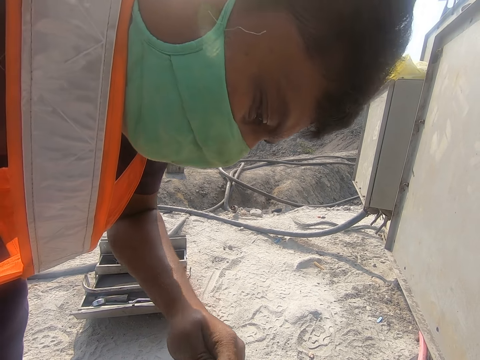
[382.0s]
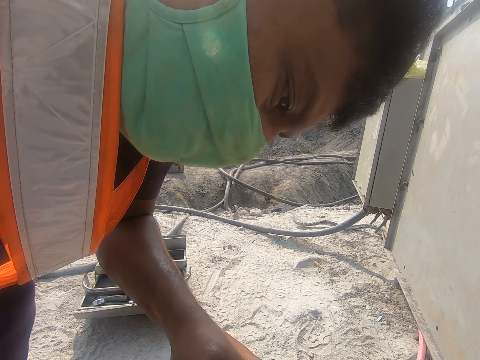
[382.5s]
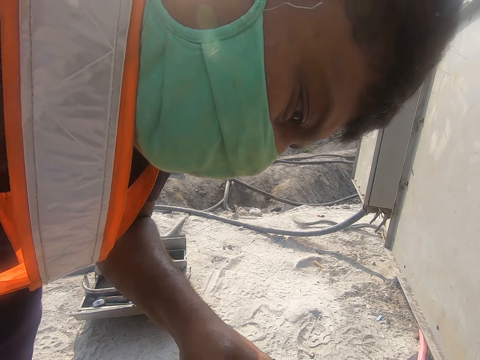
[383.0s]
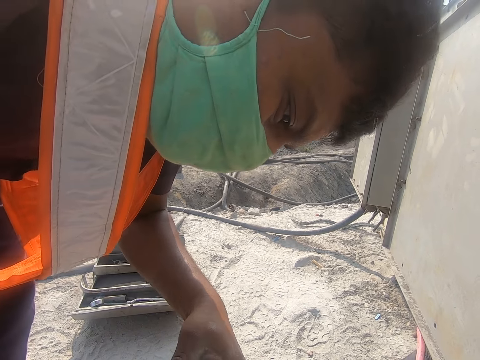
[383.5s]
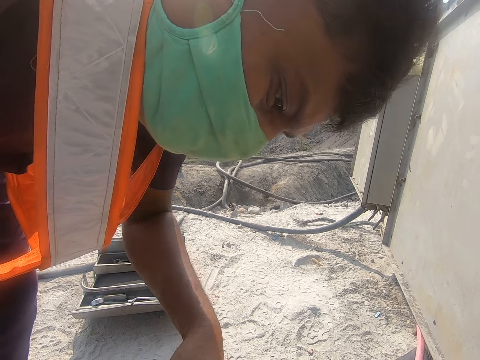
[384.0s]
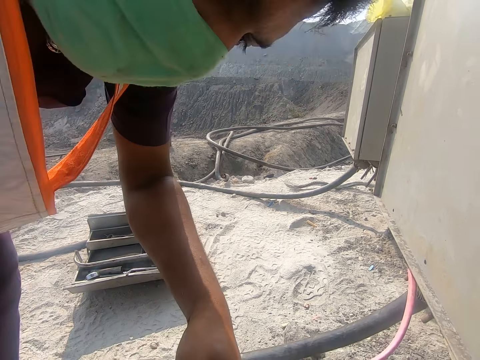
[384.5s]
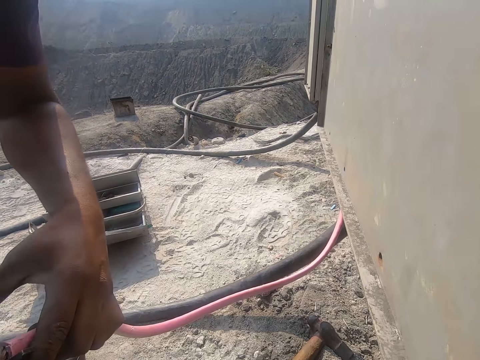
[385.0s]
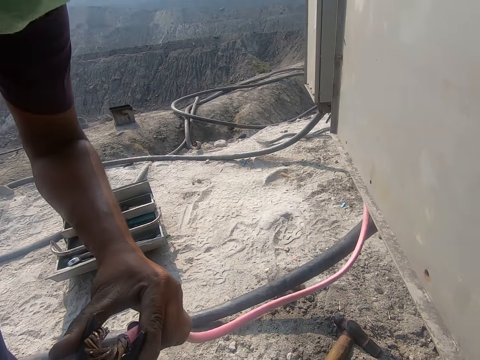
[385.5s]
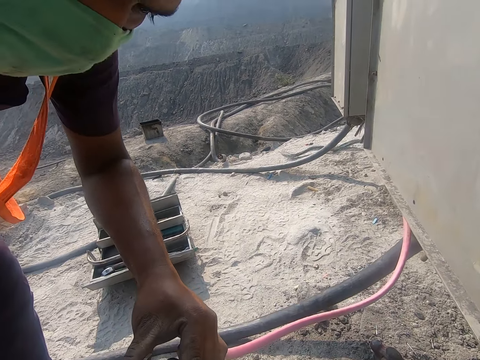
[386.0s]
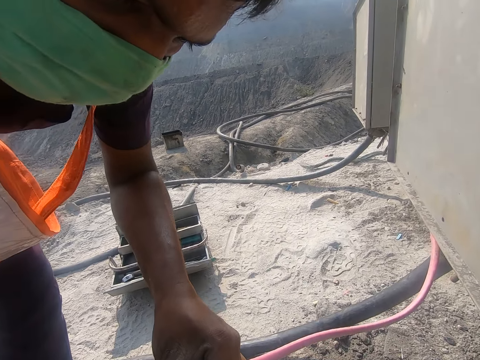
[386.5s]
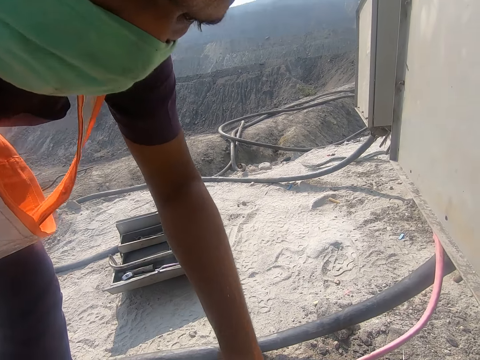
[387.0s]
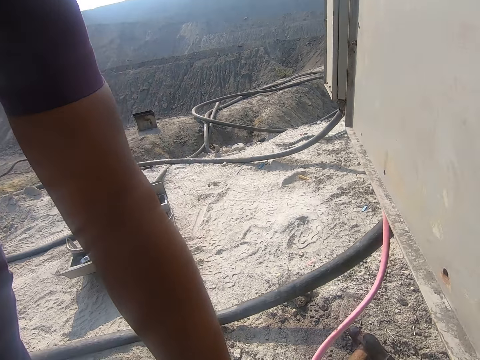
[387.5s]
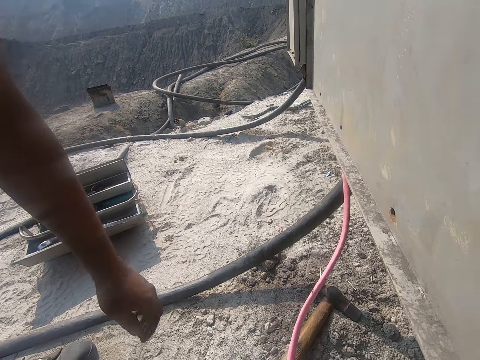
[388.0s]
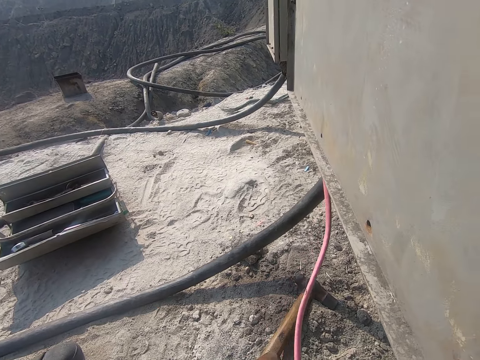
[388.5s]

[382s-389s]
The camera wearer looks around.

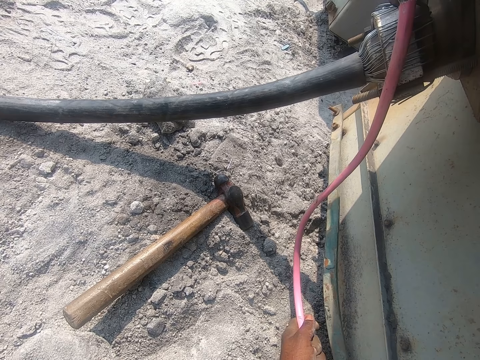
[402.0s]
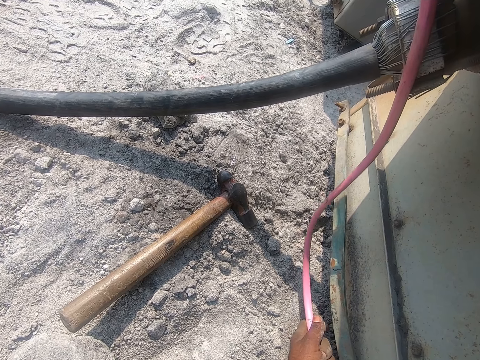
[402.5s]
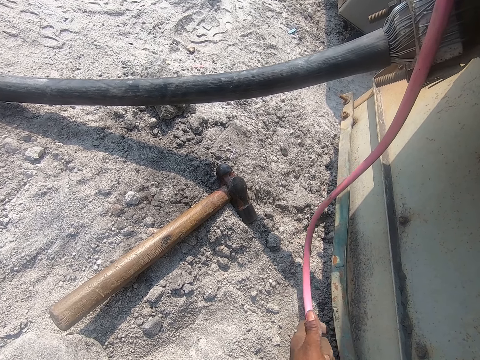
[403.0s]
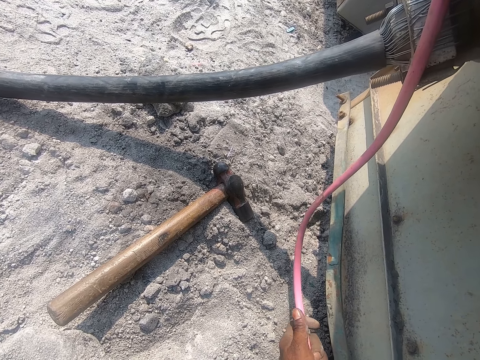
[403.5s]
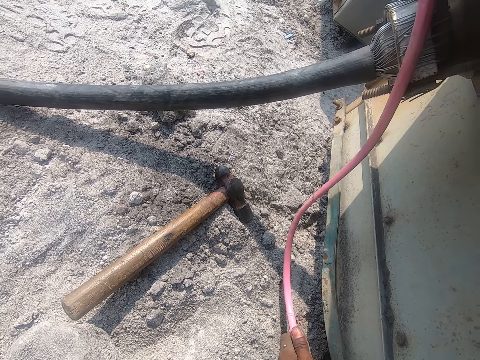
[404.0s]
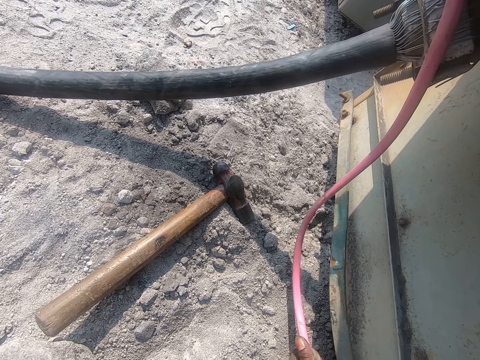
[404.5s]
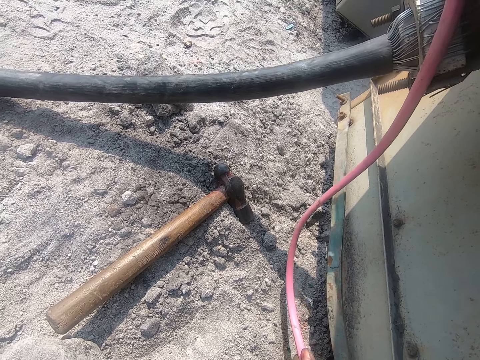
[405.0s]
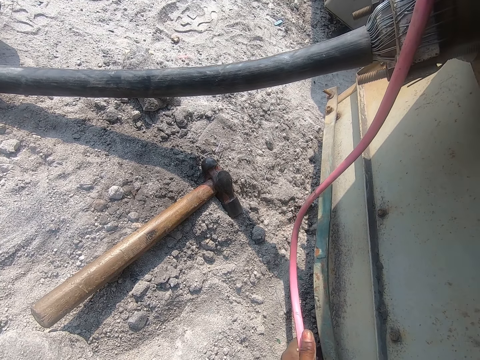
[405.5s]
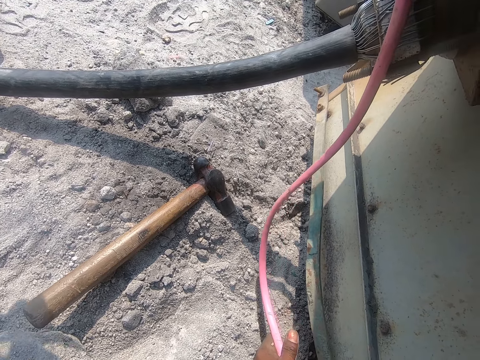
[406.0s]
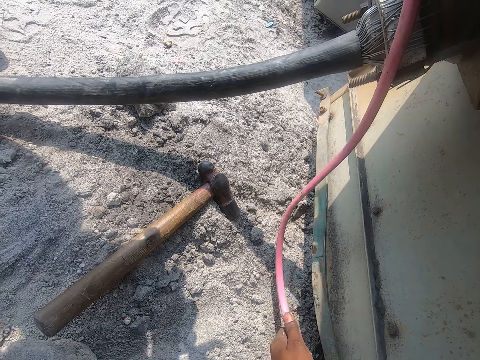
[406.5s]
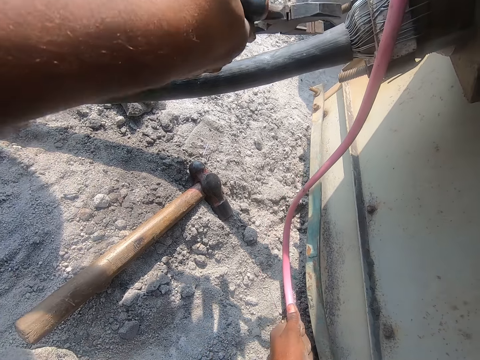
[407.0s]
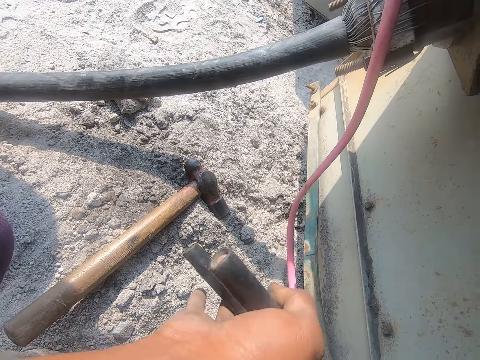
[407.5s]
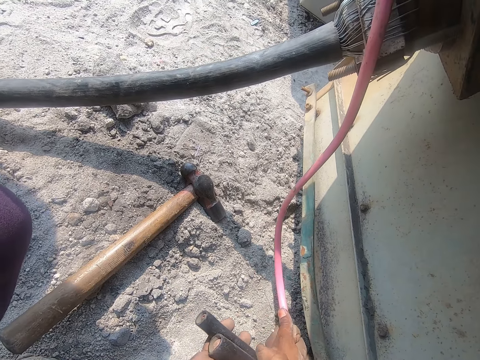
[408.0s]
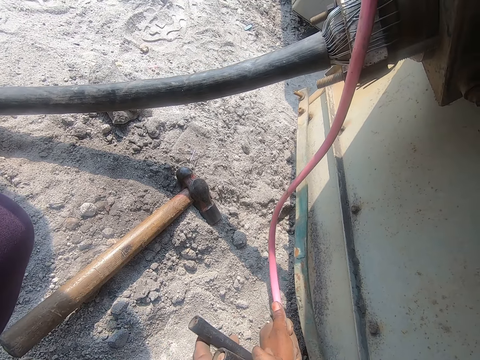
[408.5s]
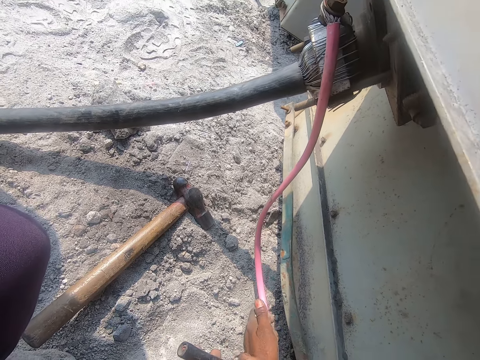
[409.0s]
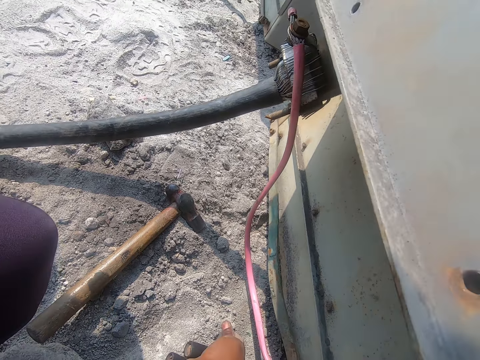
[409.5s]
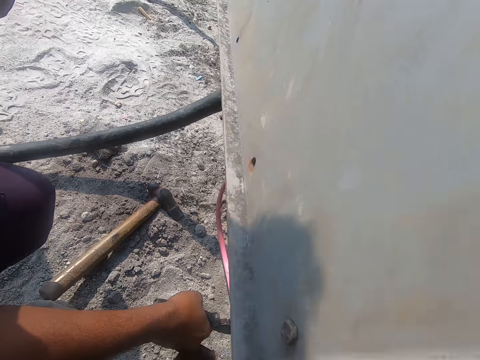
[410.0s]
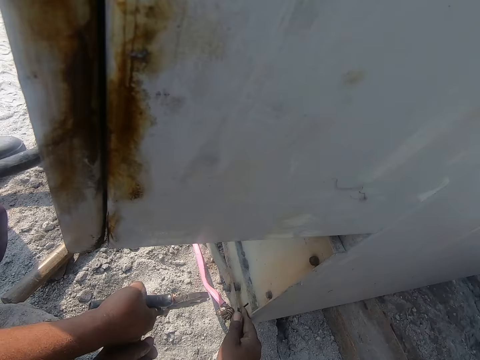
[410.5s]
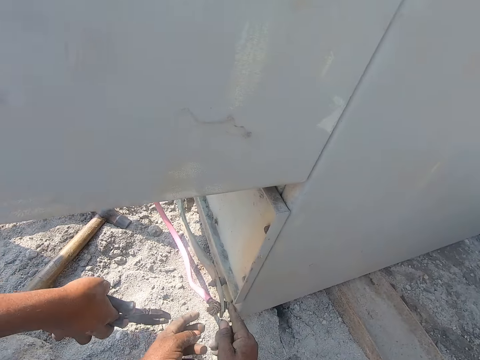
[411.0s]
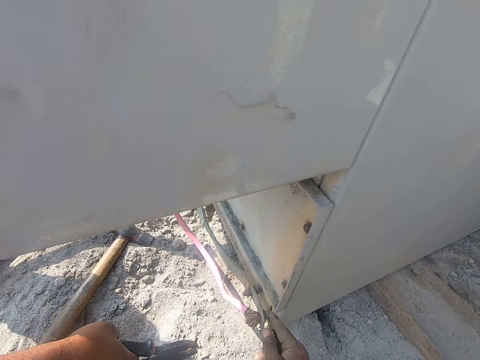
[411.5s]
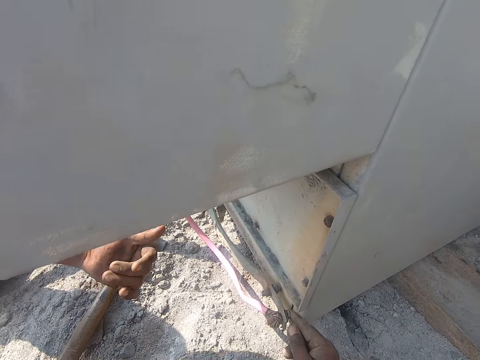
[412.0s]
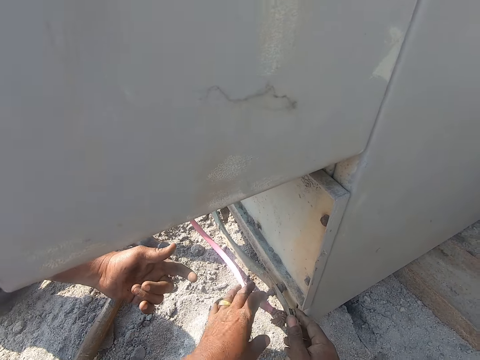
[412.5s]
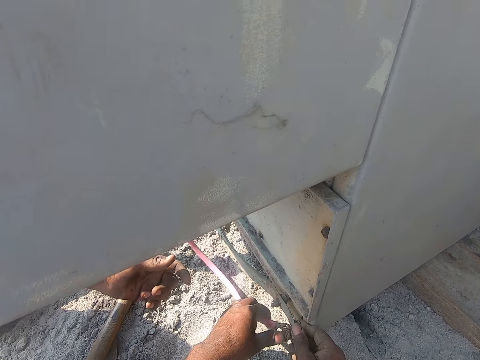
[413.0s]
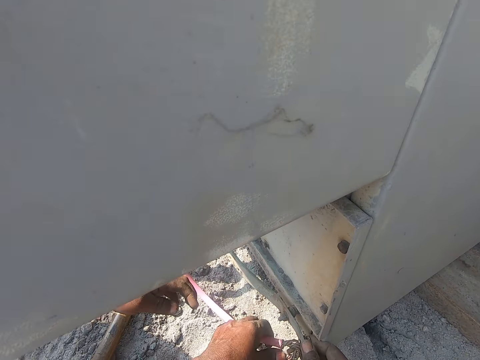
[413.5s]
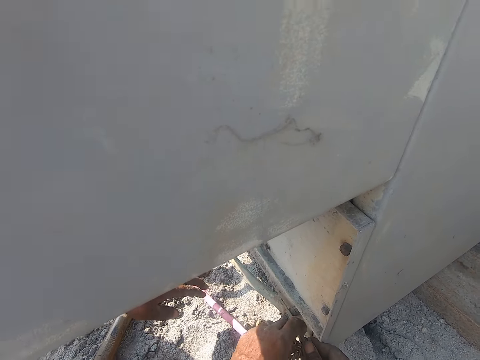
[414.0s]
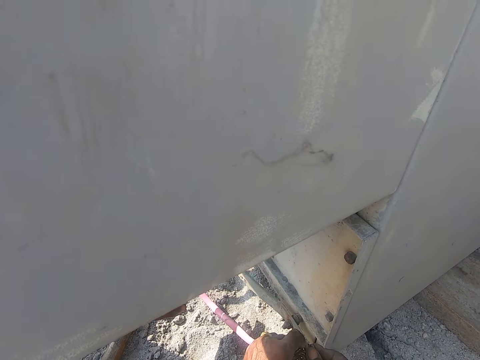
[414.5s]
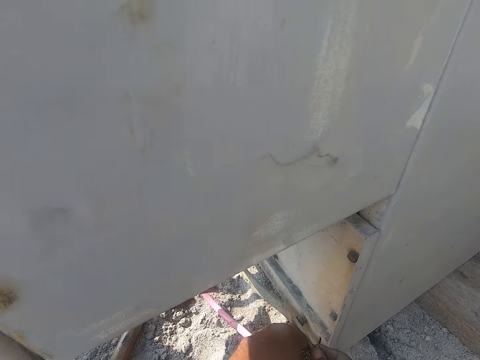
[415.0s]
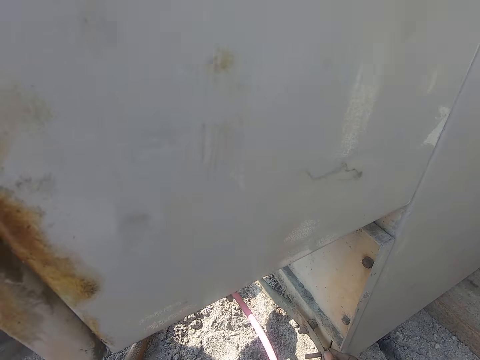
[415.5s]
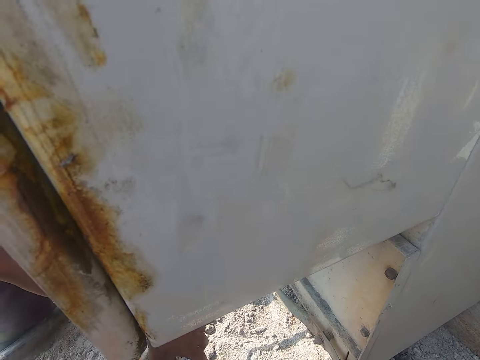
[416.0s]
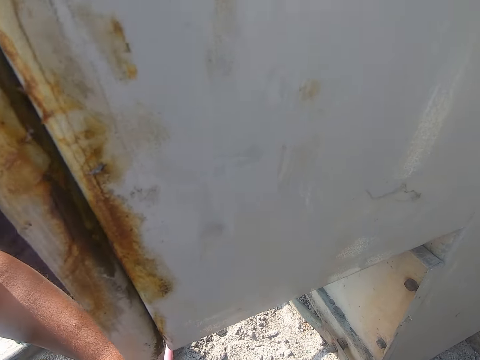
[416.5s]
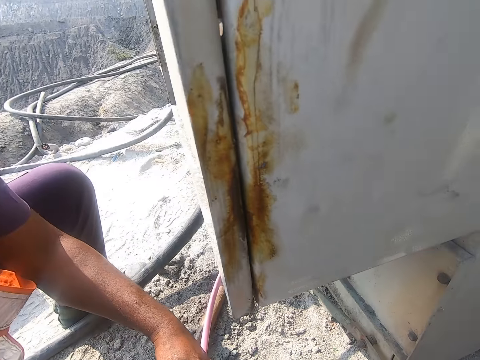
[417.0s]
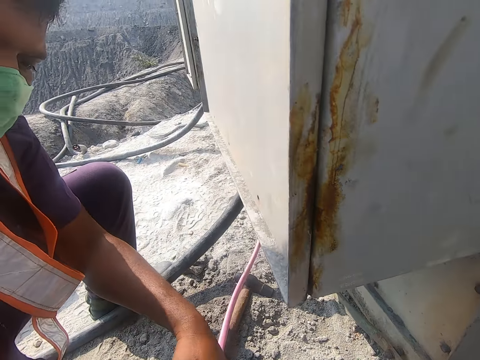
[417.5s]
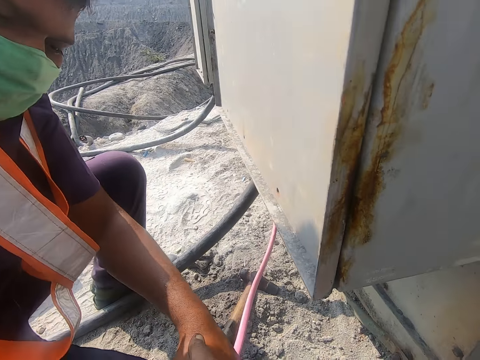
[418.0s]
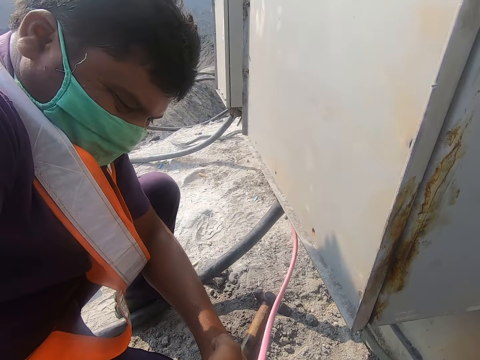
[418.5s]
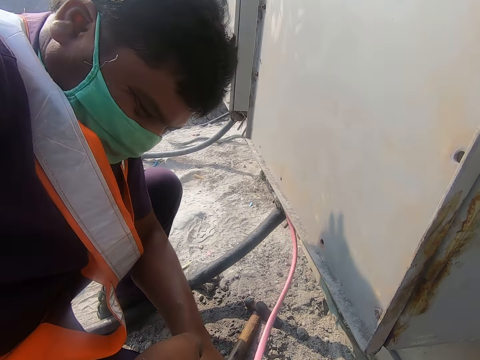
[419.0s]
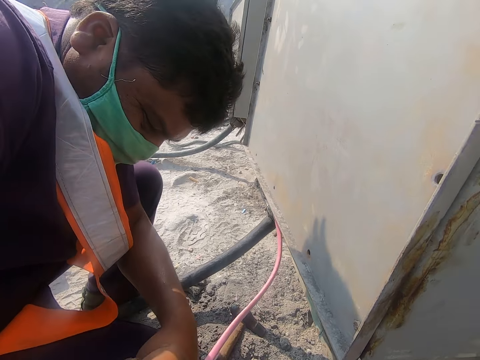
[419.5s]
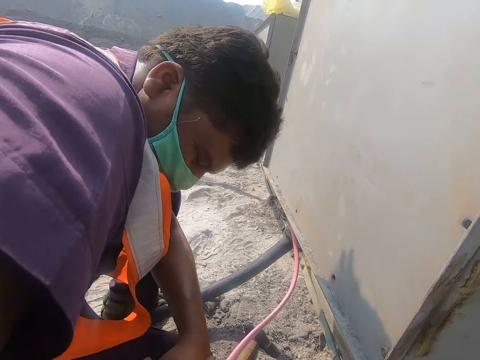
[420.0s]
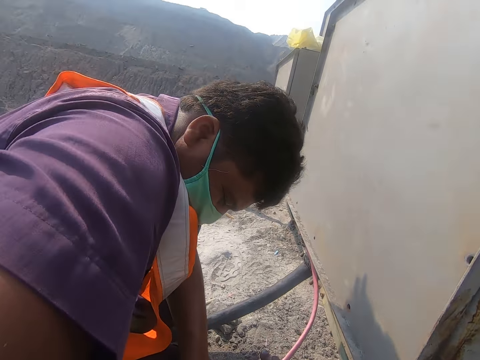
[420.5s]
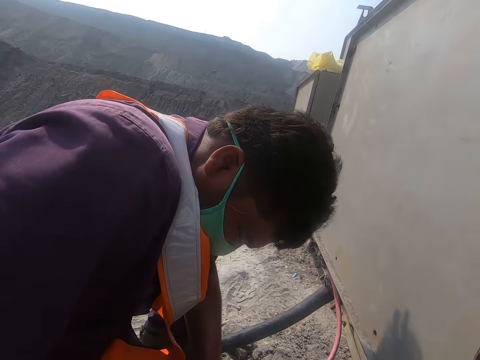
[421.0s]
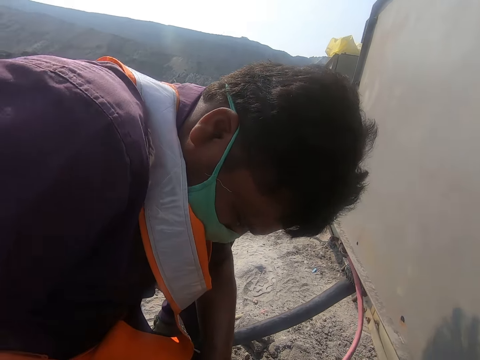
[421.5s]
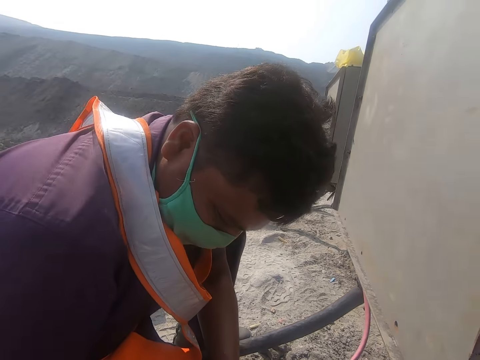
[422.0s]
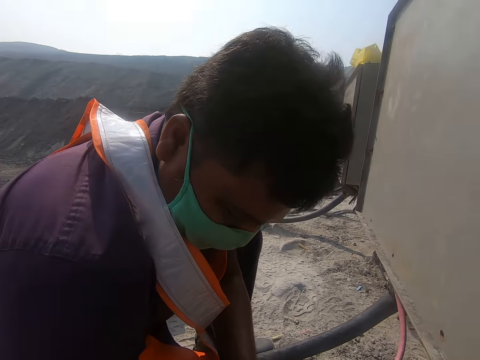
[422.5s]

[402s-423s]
The camera wearer holds the cable. They look around. They converse with a man. They hold the cable. They look around.
